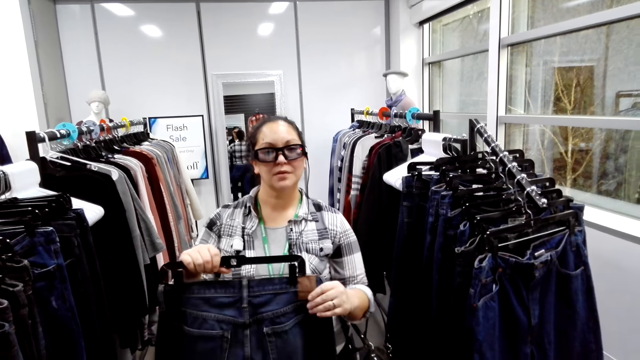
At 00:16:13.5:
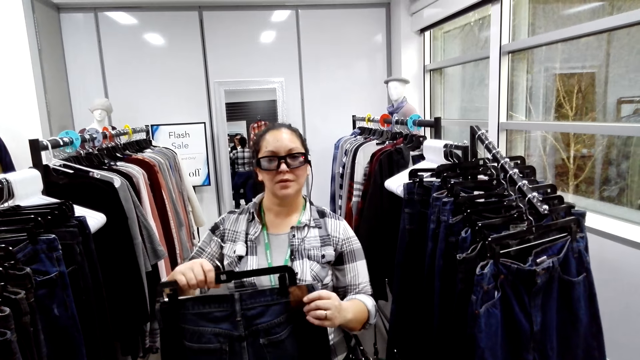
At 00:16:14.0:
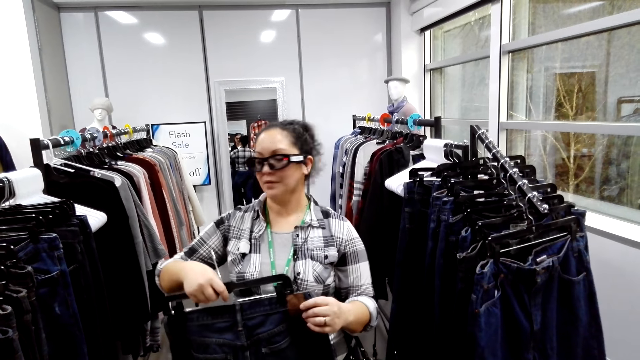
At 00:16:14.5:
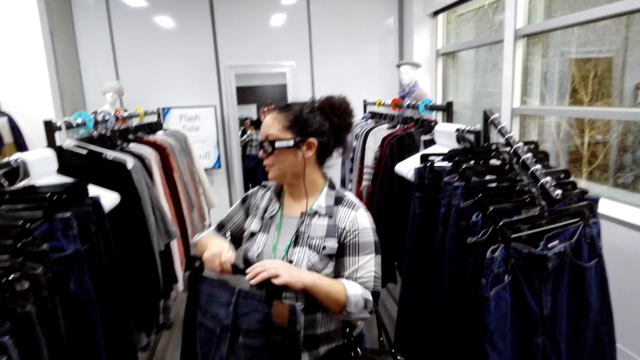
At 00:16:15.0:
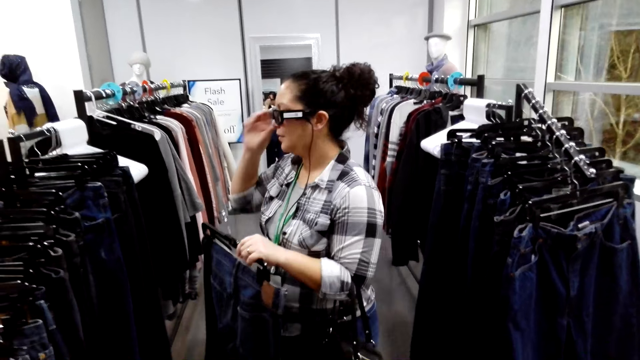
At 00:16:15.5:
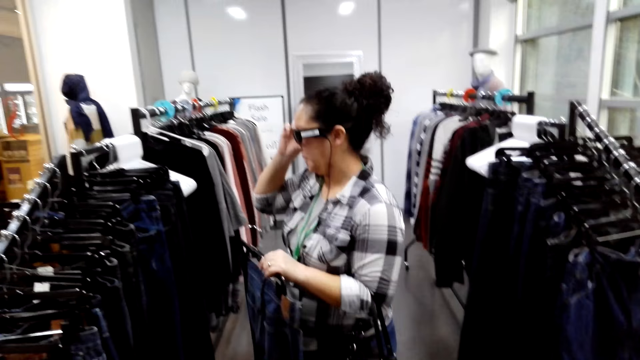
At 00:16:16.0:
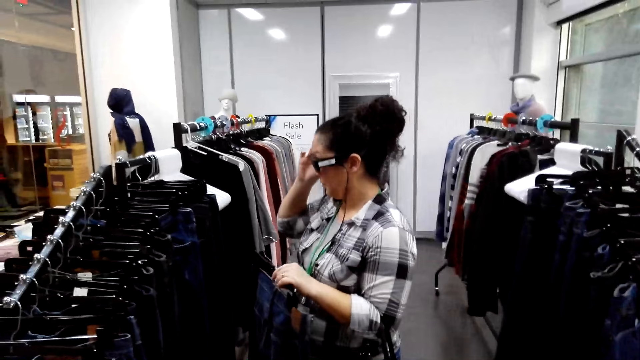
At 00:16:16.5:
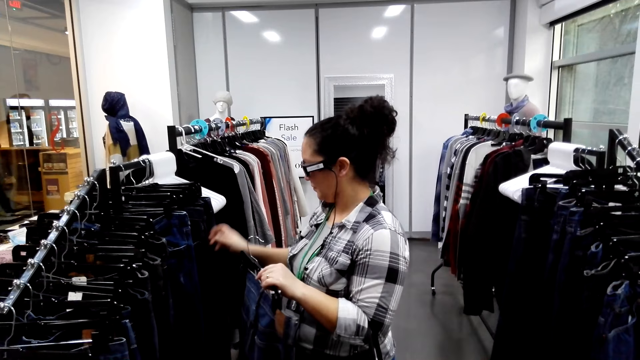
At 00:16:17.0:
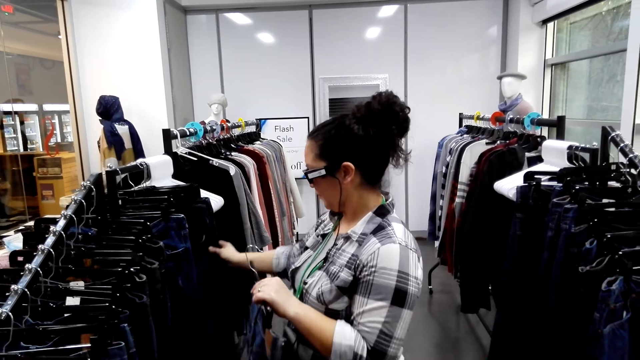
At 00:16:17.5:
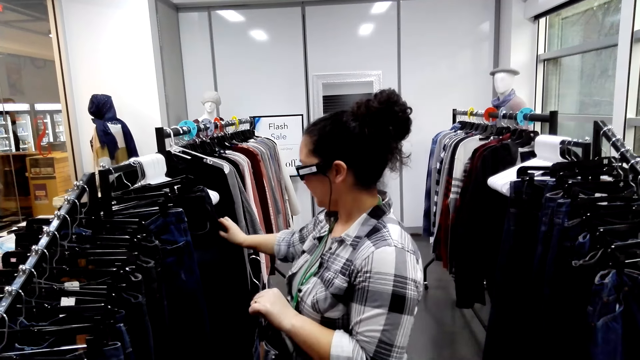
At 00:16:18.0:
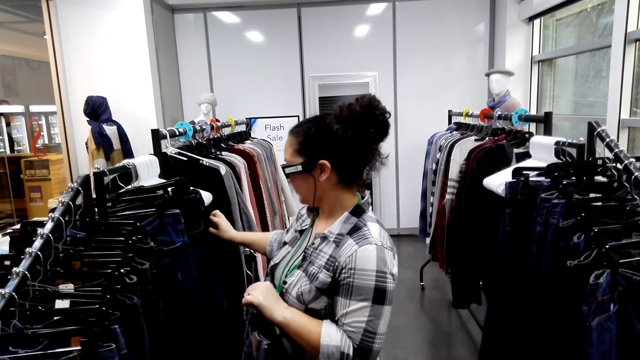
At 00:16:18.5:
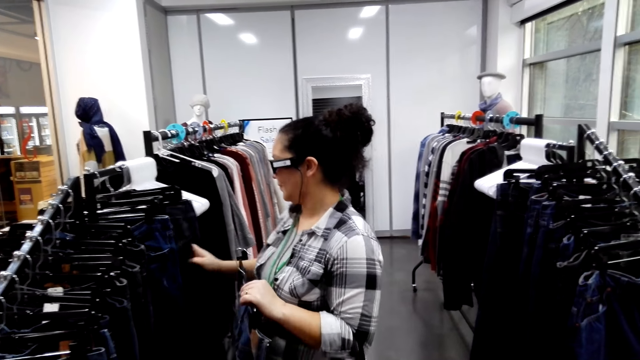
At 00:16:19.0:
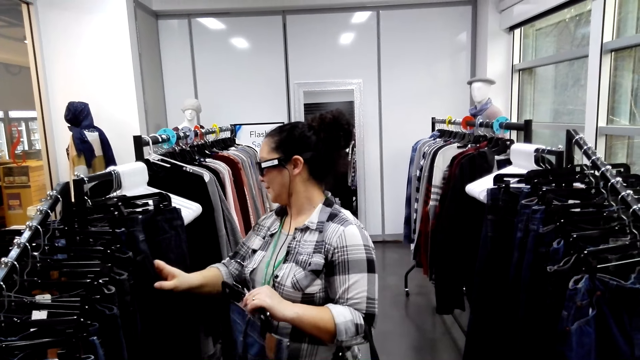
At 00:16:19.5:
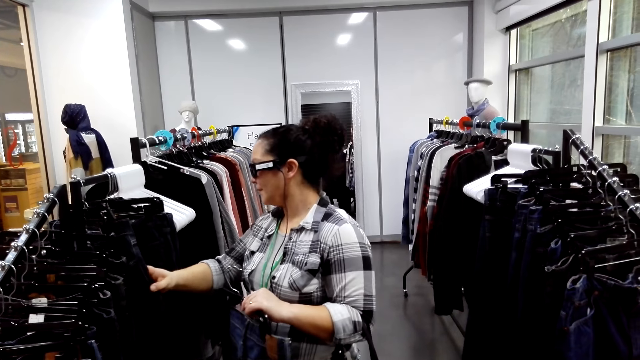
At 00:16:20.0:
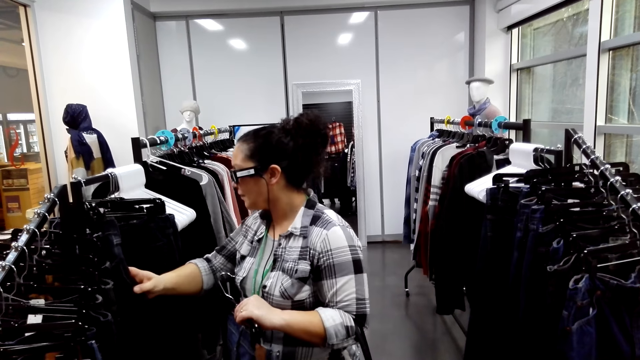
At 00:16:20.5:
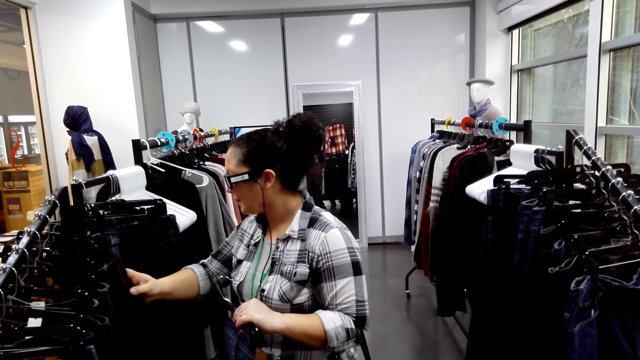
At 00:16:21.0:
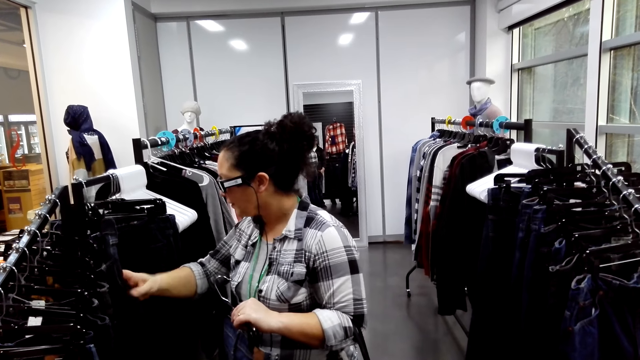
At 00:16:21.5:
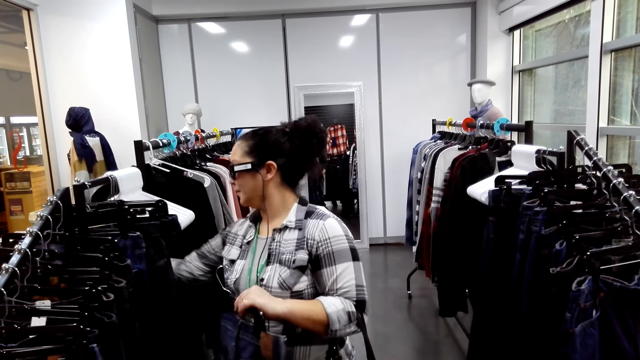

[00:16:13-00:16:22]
A woman looks on the trouser. The camera wearer talks to the woman. The woman checks other trousers on the rack.

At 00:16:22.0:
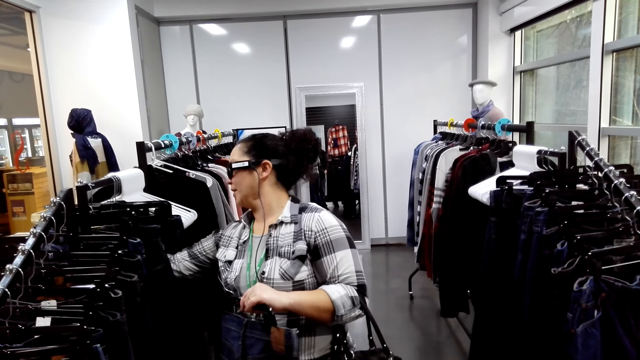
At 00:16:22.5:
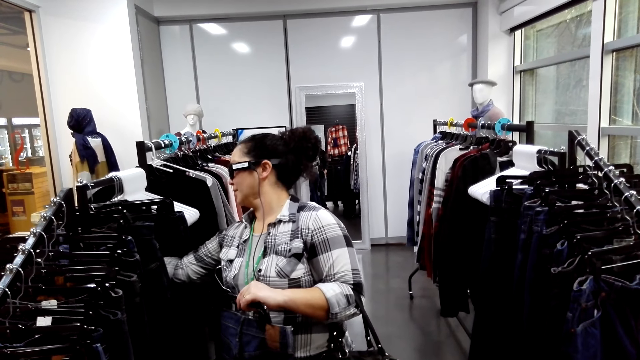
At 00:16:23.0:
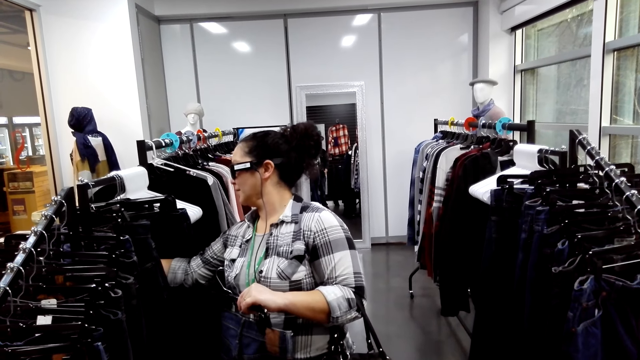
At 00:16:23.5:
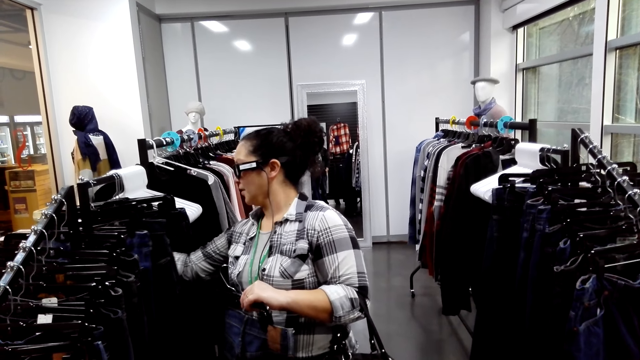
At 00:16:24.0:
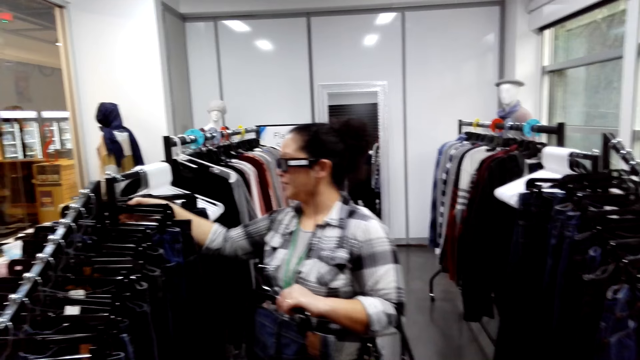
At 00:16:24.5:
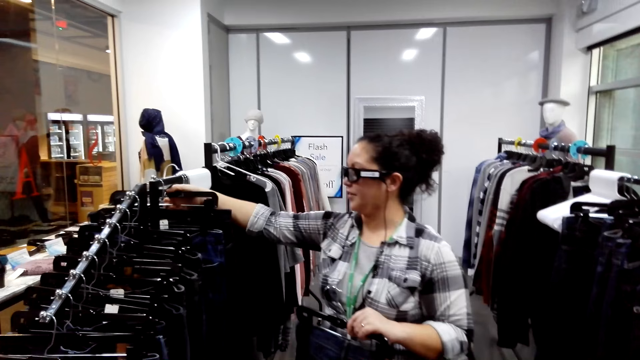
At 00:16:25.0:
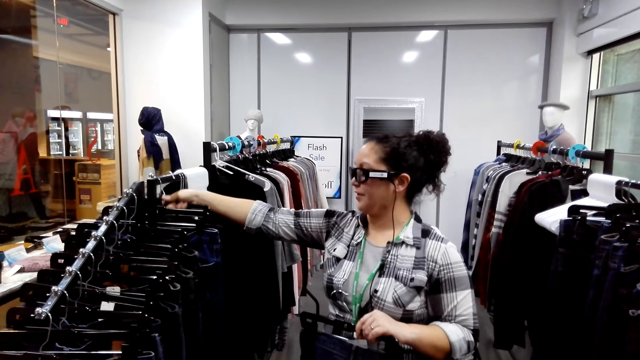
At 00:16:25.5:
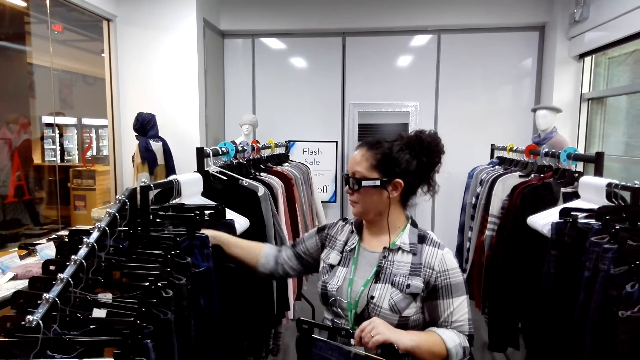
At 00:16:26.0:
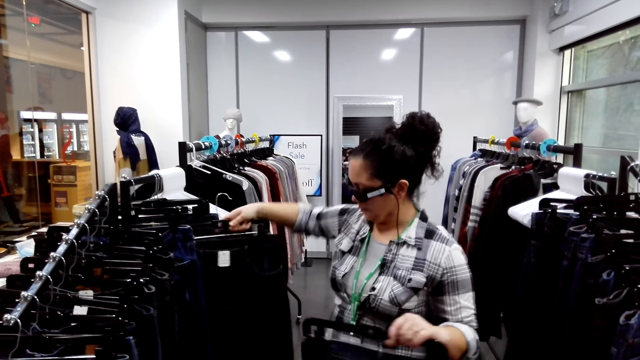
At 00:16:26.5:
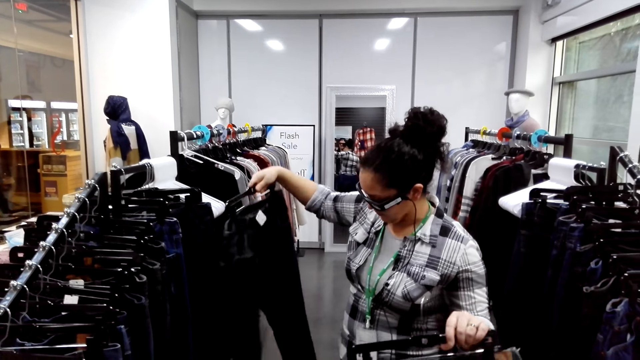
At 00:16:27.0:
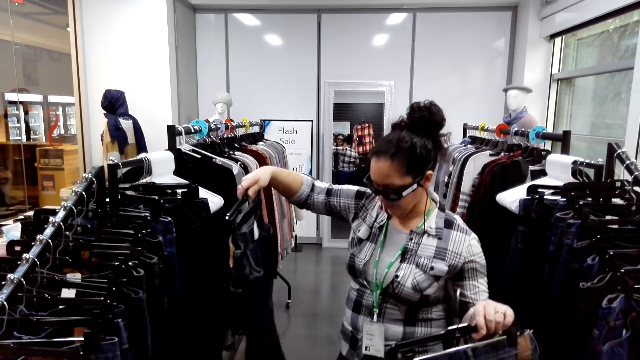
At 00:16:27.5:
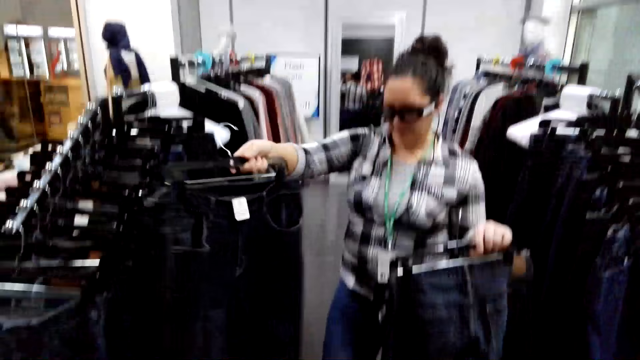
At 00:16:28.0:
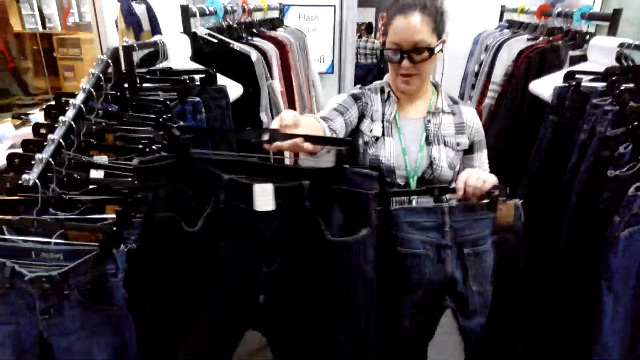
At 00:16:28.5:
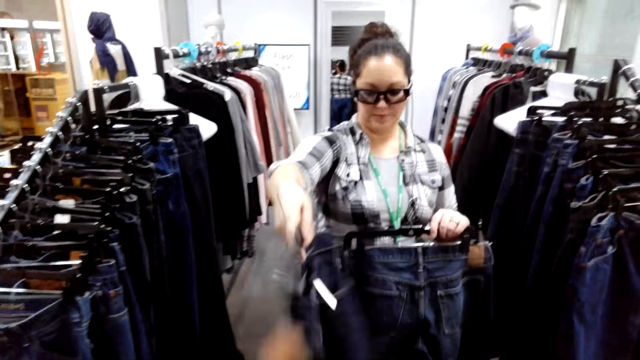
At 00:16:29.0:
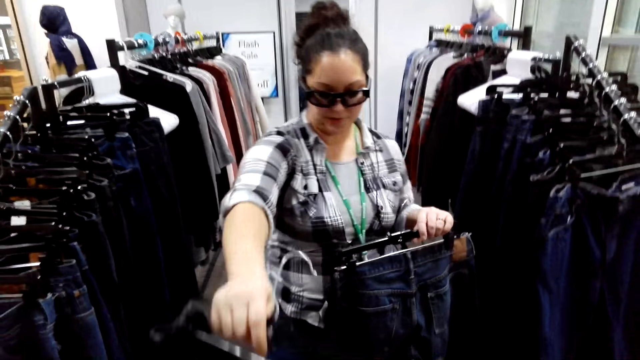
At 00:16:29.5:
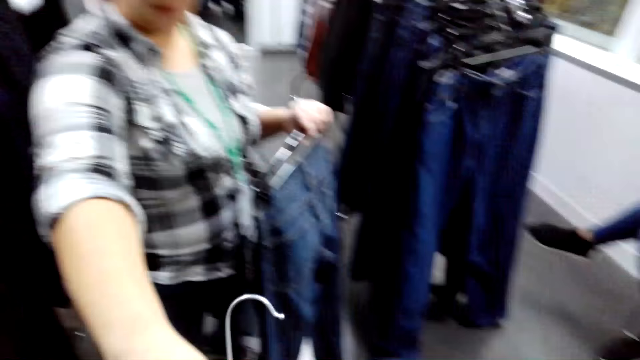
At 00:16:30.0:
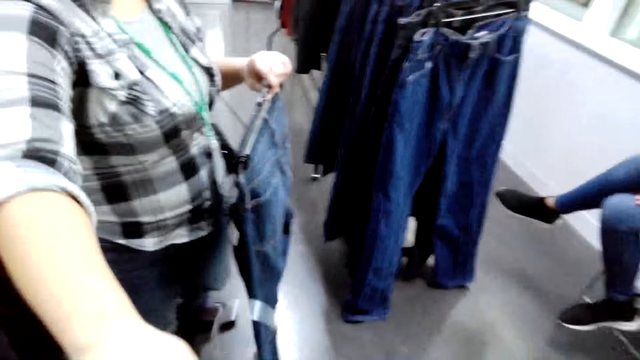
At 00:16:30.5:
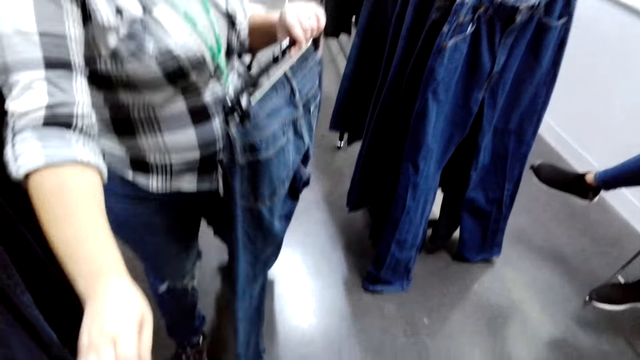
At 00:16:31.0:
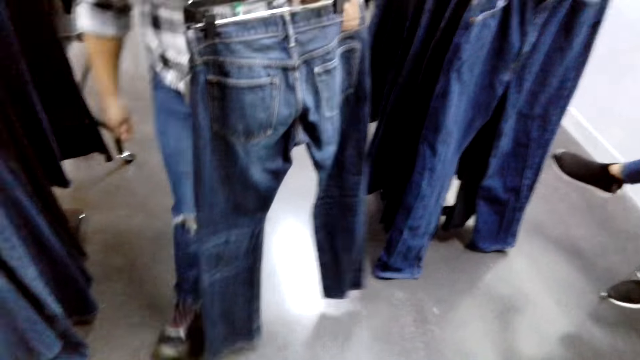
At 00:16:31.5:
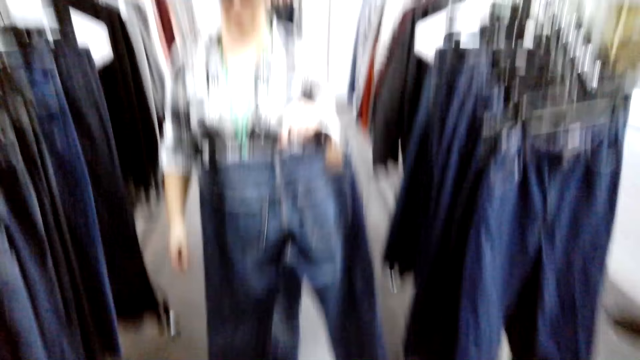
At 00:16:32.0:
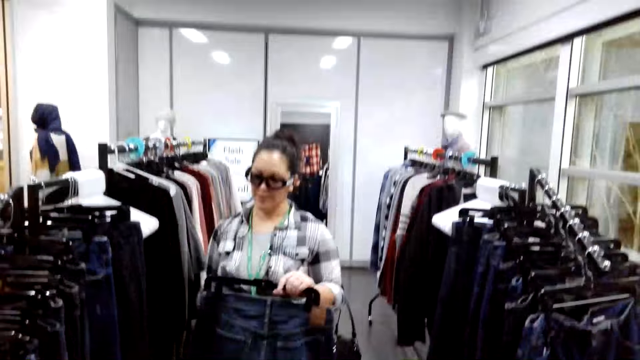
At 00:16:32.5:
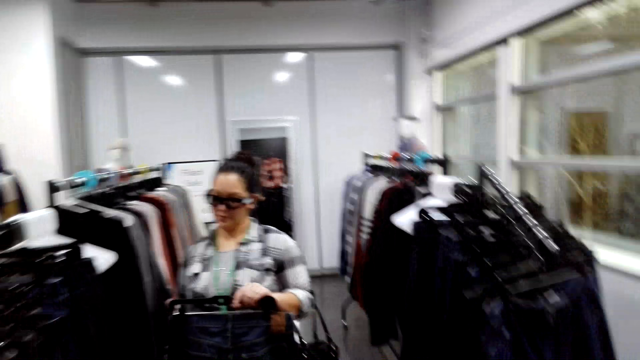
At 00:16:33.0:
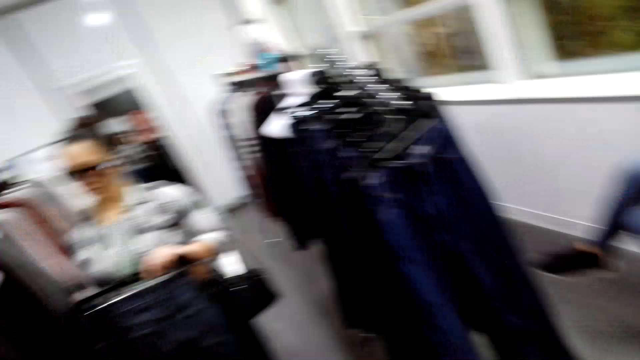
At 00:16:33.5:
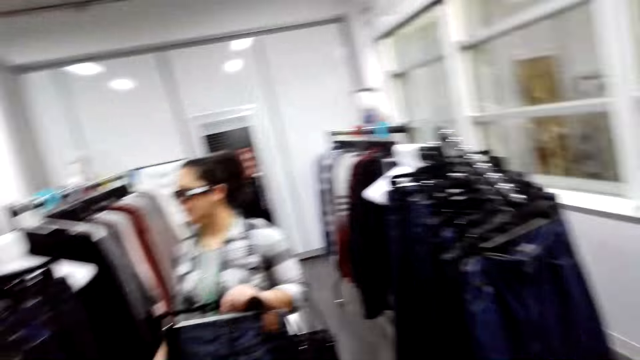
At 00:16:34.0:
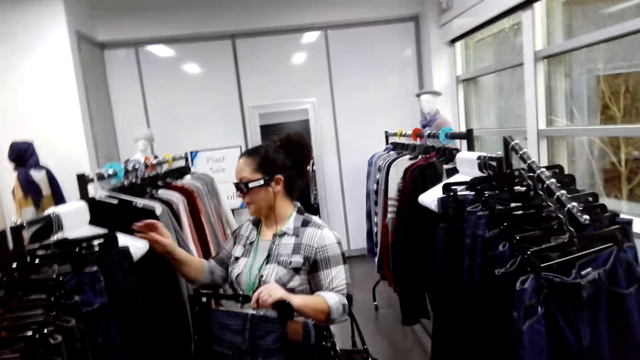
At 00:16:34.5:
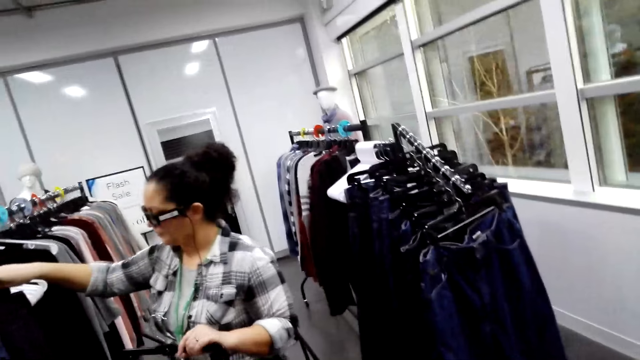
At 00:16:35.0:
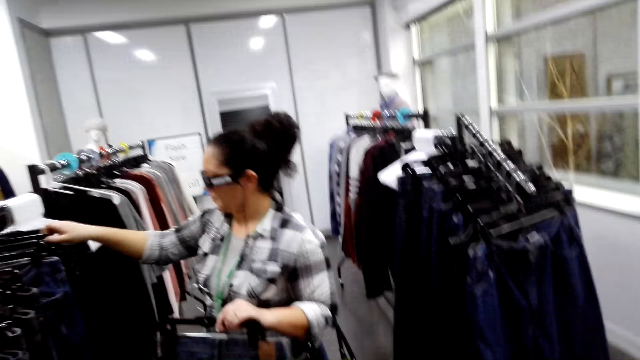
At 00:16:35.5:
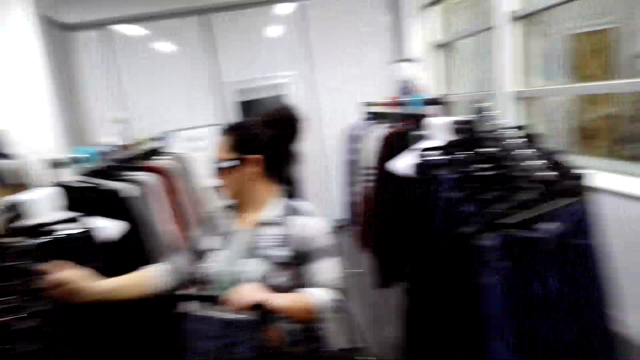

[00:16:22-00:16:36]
A woman searches on the trousers. The camera wearer talks to the woman. The woman removes the trouser from the cloth rack. The woman gives the trouser to the camera wearer. The woman steps back. The woman checks other trousers on the rack.
